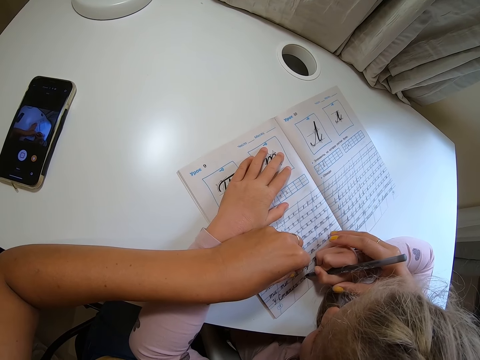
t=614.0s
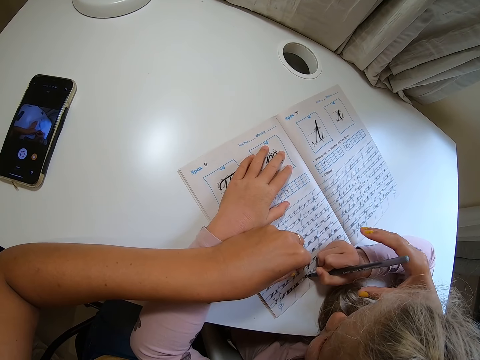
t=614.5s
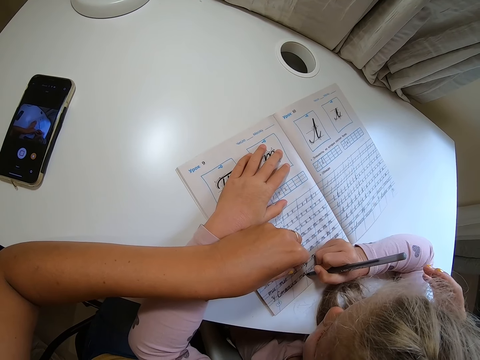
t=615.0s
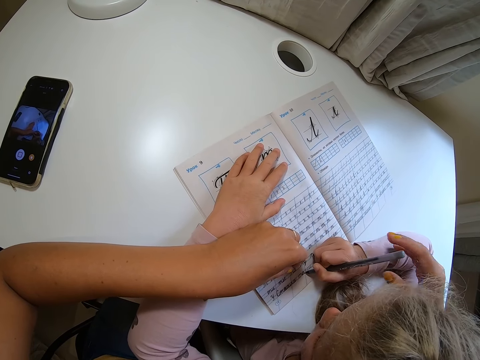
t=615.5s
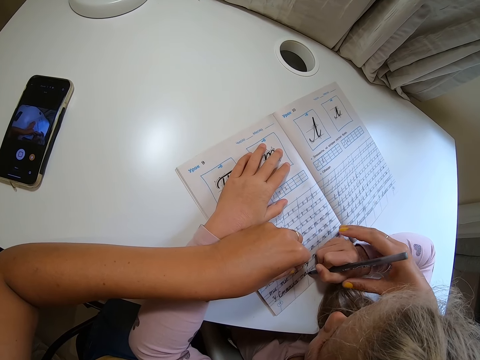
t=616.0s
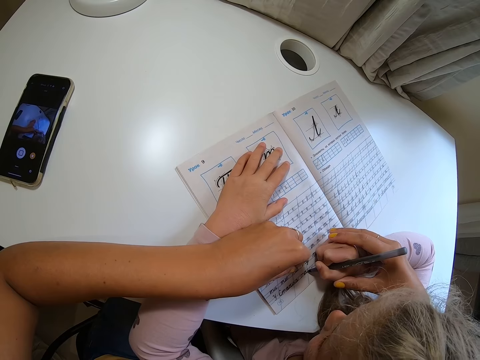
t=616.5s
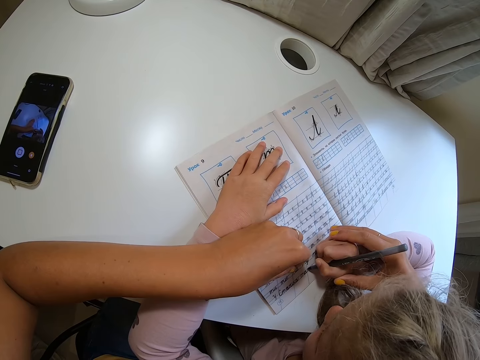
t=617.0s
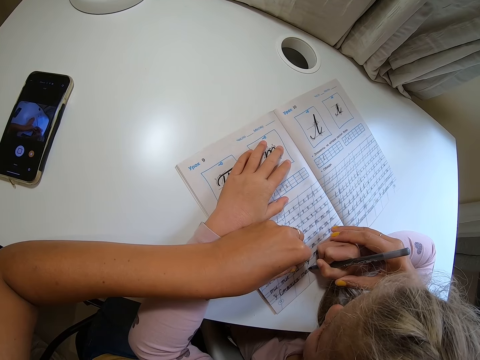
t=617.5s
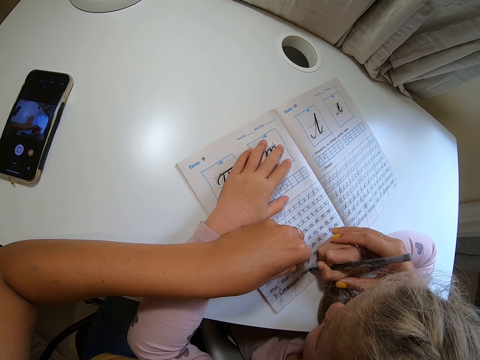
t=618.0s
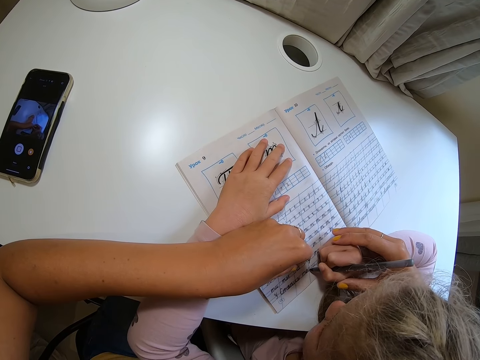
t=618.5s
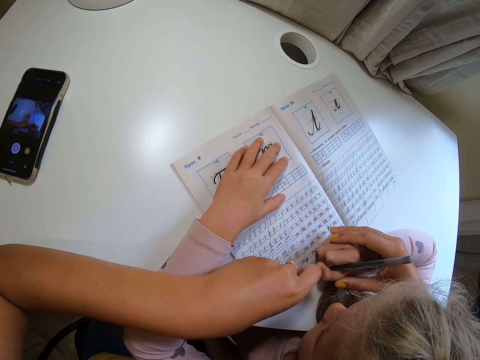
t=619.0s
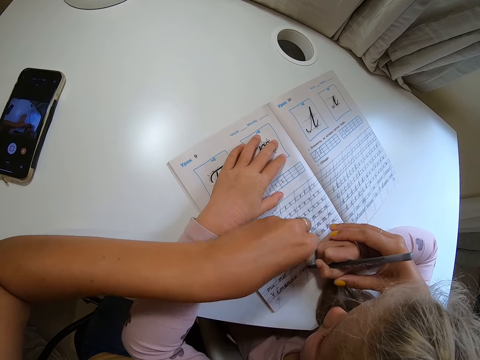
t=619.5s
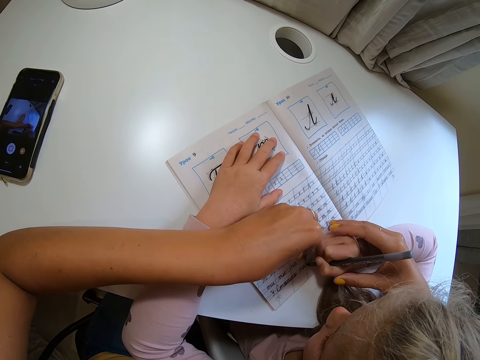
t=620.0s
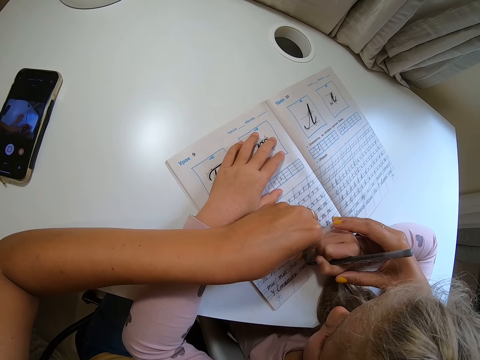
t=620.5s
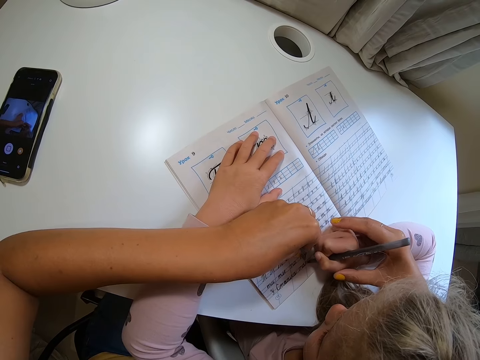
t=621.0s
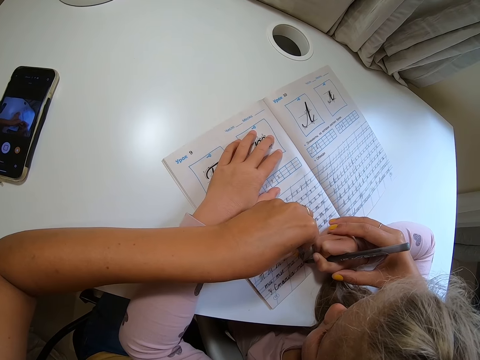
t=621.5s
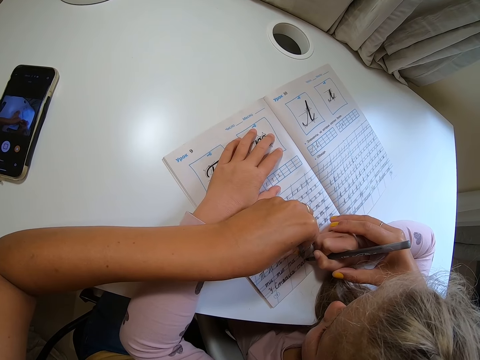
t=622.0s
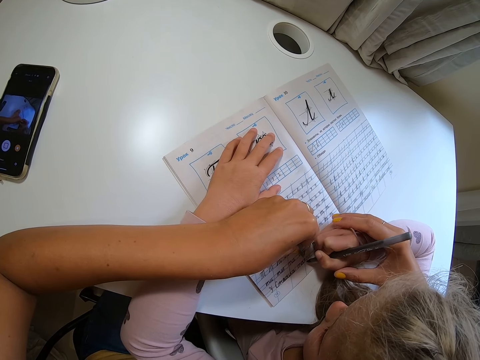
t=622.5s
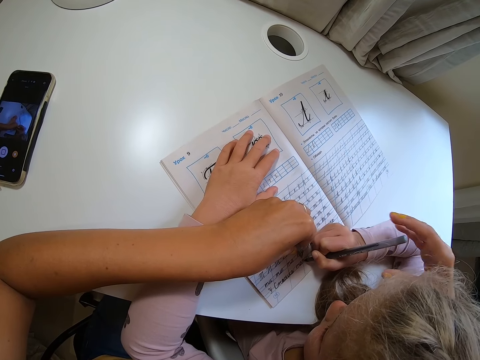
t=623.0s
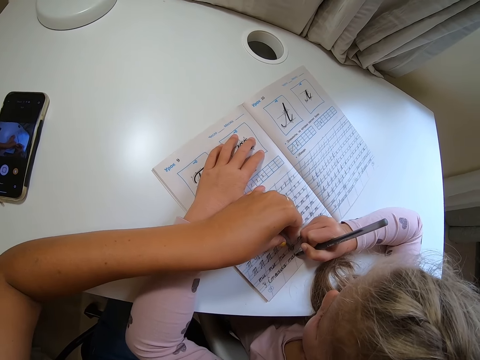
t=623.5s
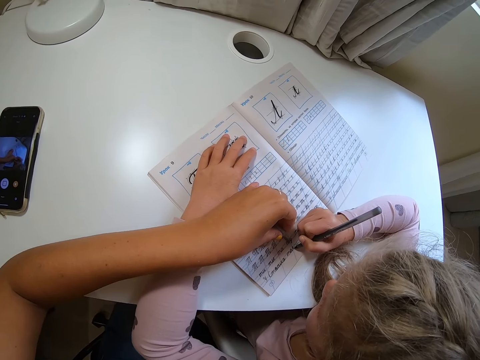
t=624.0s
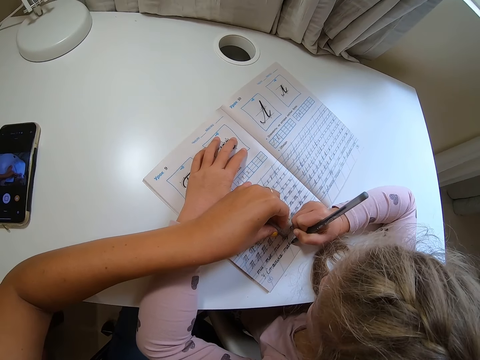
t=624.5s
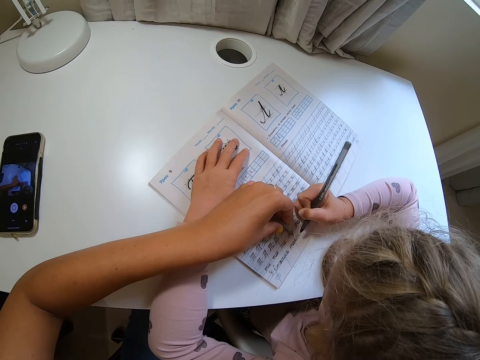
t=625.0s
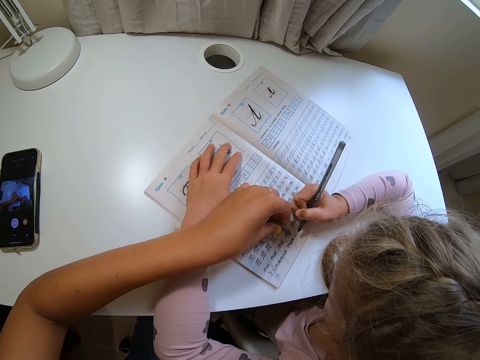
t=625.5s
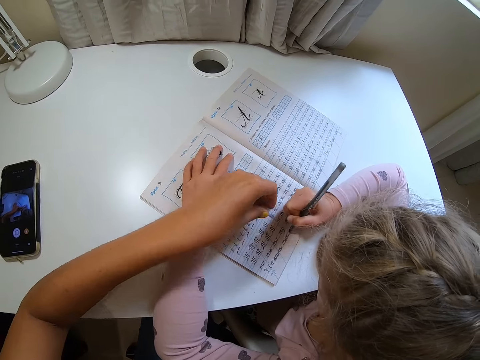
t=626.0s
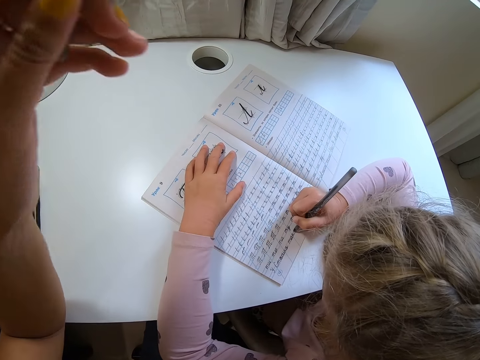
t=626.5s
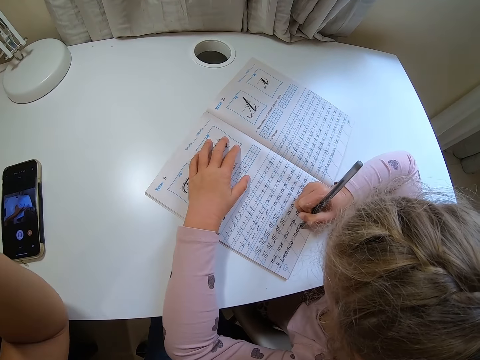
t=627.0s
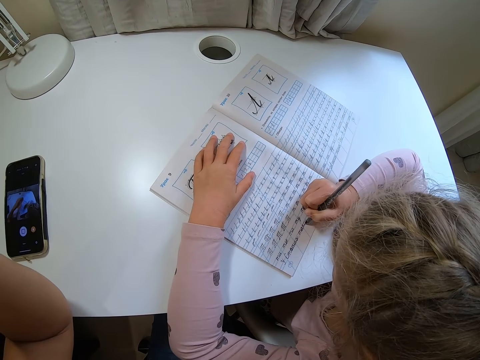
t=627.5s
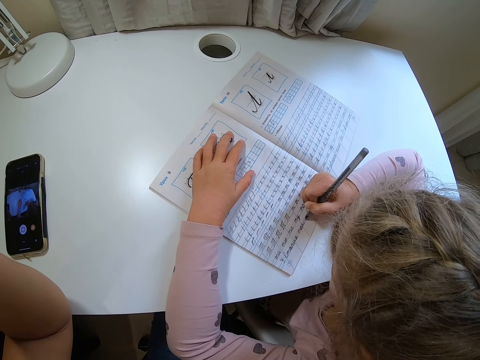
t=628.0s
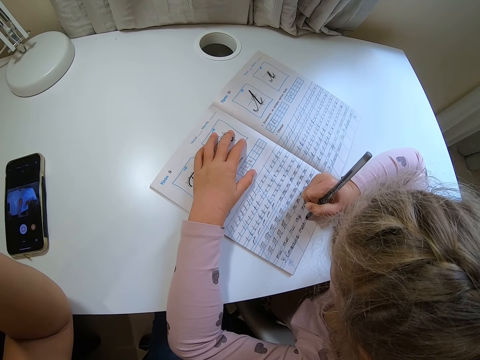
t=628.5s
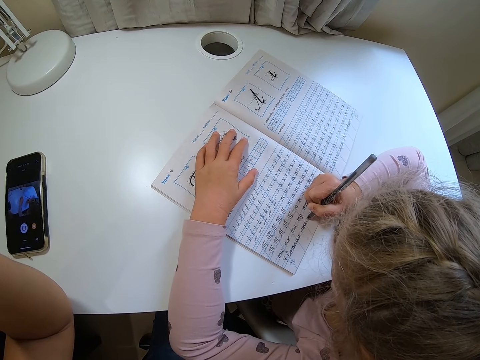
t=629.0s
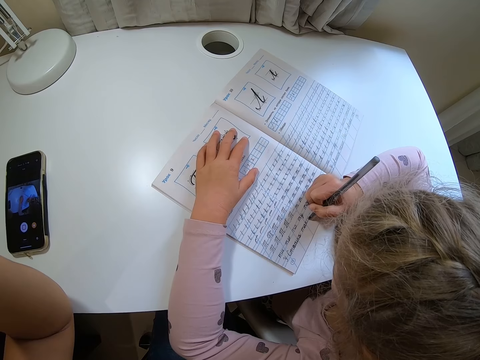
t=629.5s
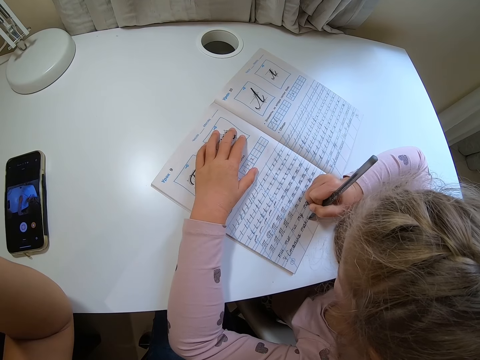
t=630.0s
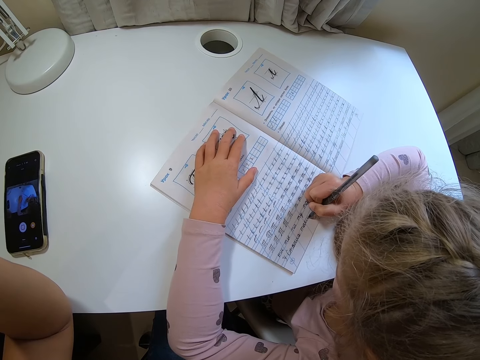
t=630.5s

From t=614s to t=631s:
The camera wearer moves her hand away. She holds a child's hand. She moves her hand. She moves her hand away. She lifts her left hand.

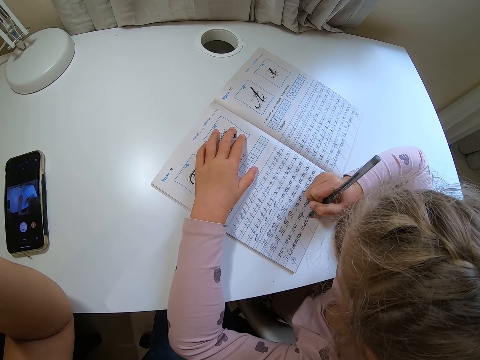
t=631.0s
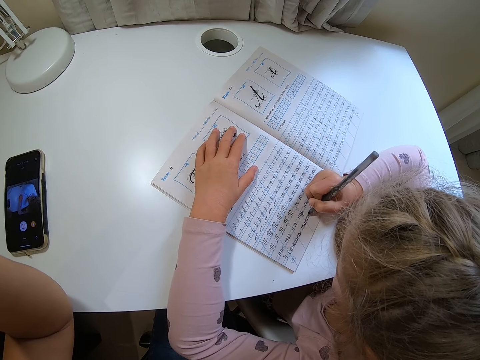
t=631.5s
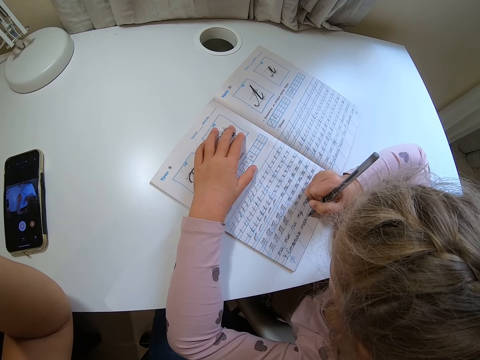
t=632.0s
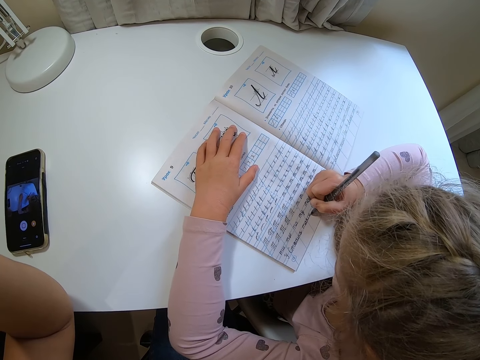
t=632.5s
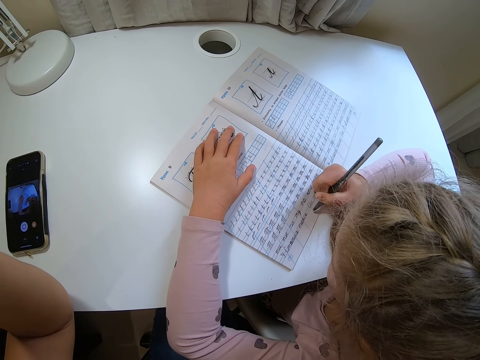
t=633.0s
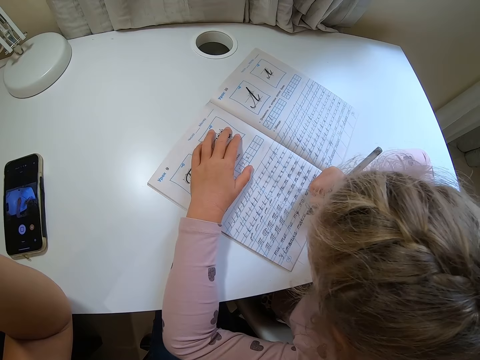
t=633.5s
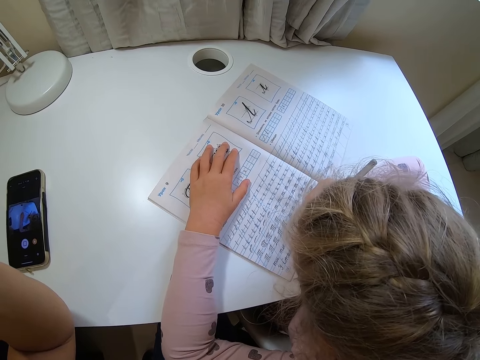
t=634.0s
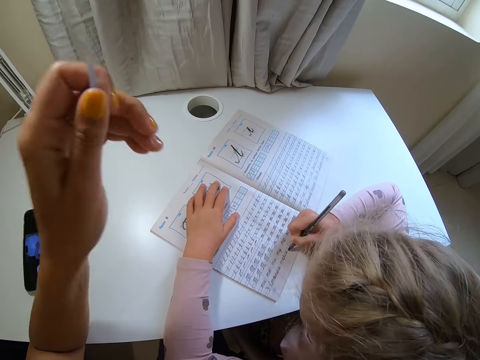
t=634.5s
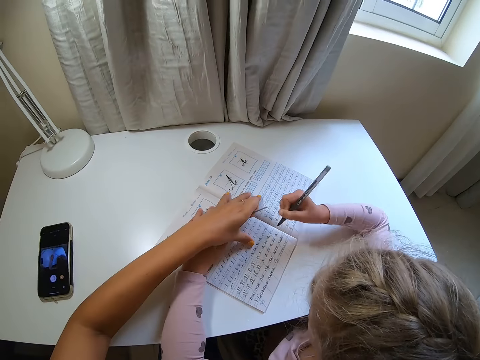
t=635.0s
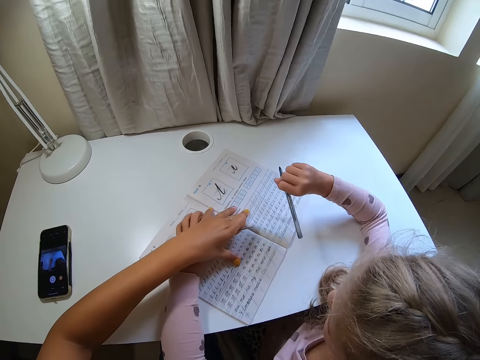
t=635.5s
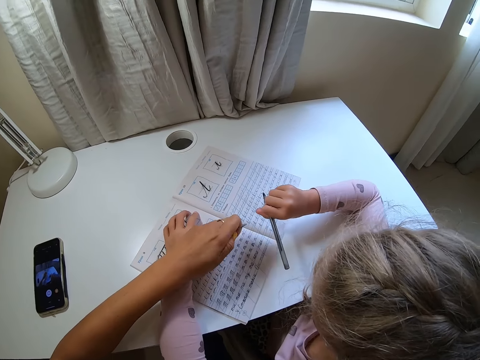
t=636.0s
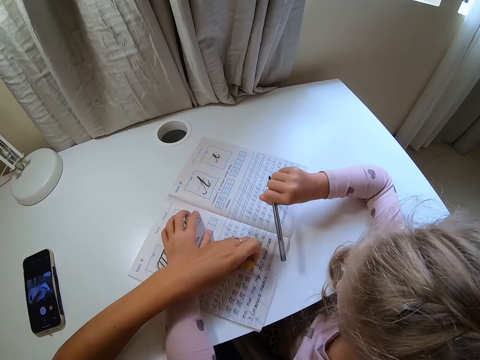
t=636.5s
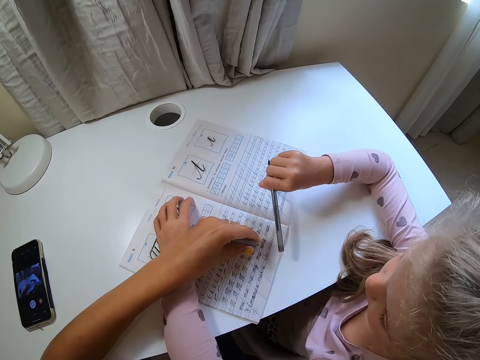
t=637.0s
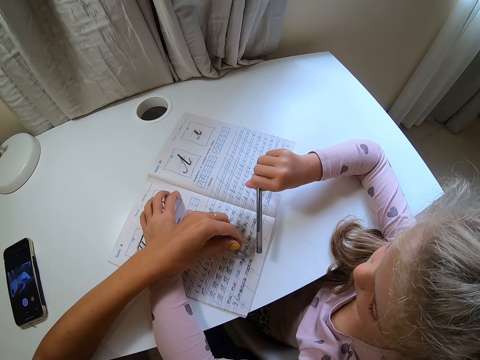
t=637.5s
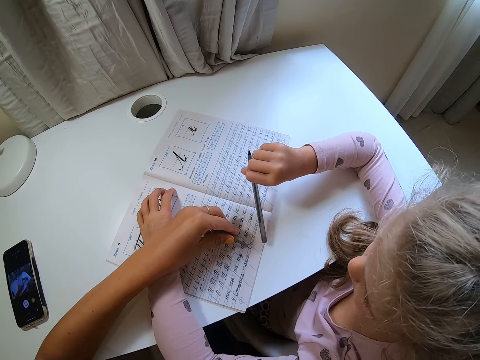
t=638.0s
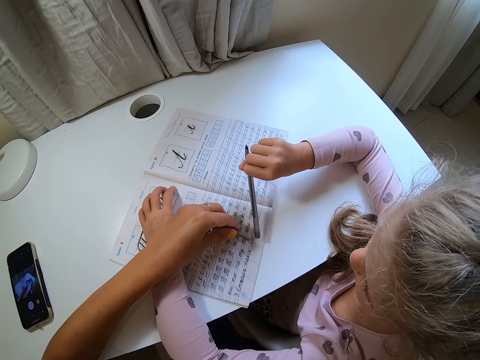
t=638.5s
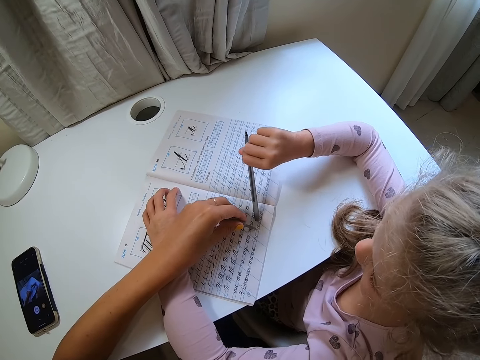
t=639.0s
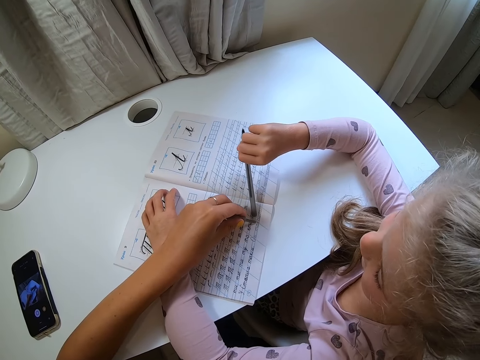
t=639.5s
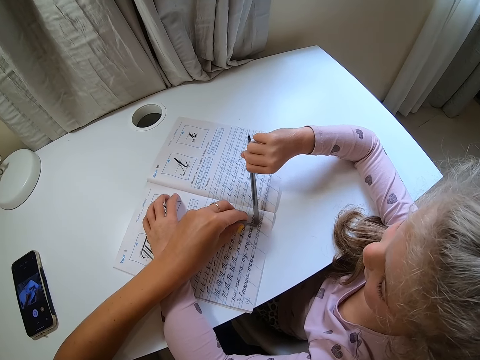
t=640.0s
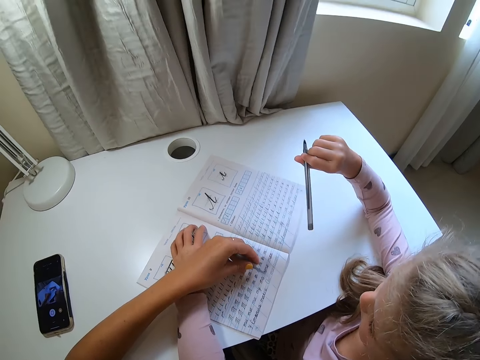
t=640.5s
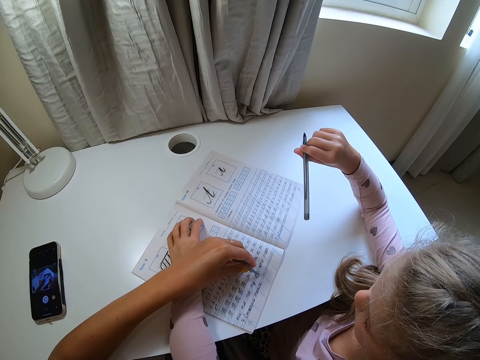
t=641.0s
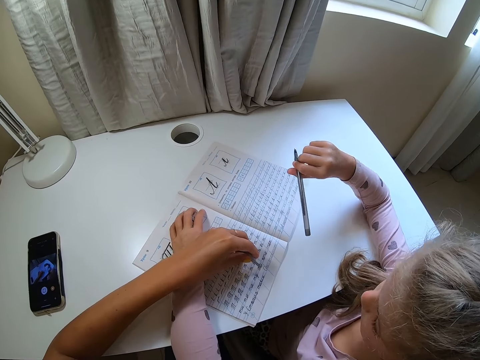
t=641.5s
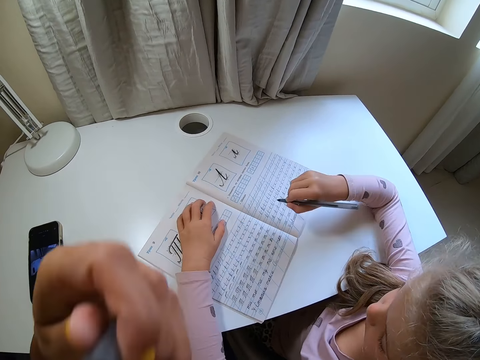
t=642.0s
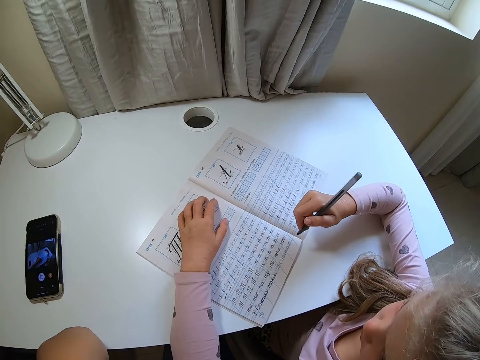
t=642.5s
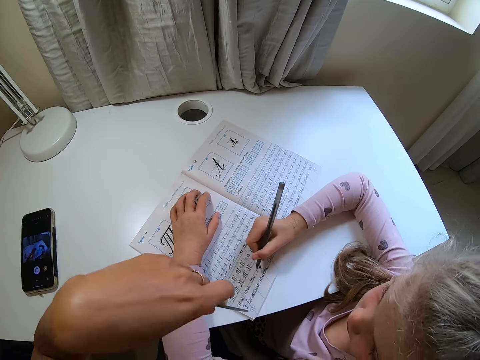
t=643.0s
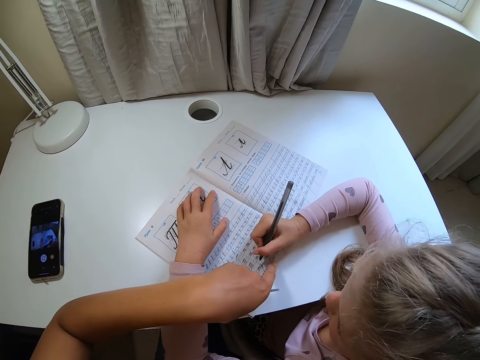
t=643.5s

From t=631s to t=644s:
The camera wearer moves a book a bit on the table. A child lifts a pen. The camera wearer adjusts the pen cap. They point on the book. The child points on the book. The child lifts the pen. The camera wearer moves their hand away from the book.
